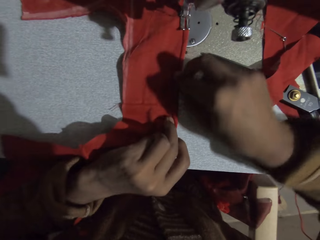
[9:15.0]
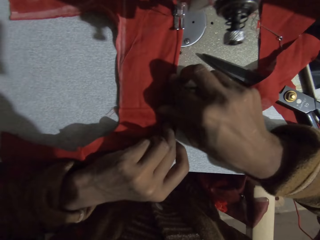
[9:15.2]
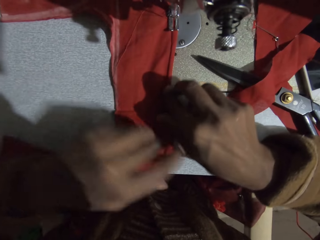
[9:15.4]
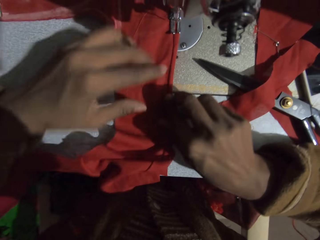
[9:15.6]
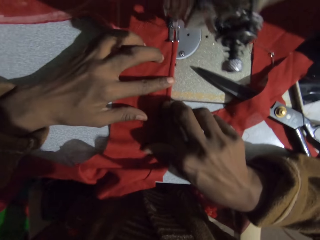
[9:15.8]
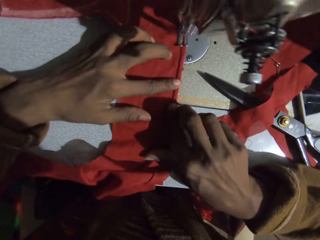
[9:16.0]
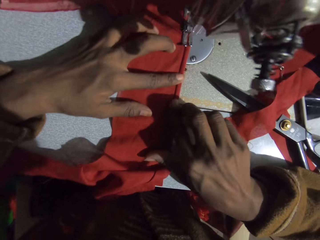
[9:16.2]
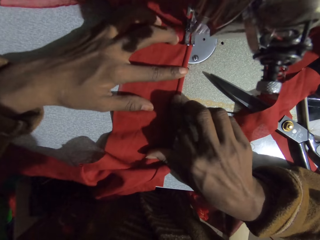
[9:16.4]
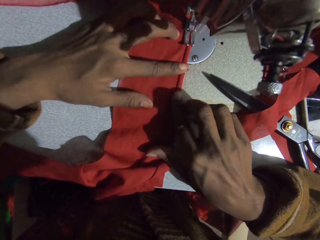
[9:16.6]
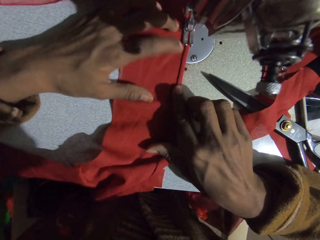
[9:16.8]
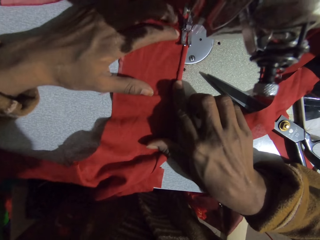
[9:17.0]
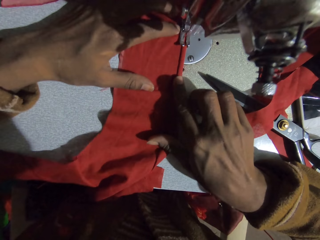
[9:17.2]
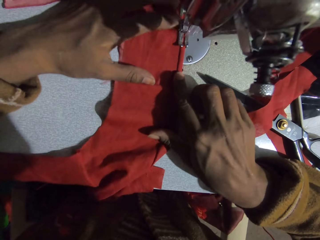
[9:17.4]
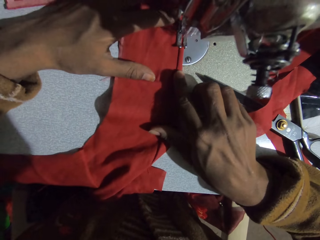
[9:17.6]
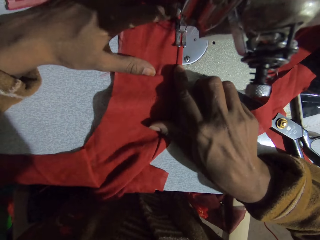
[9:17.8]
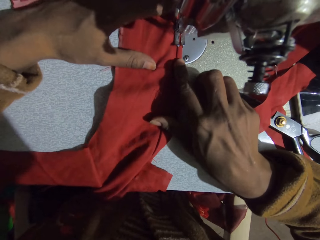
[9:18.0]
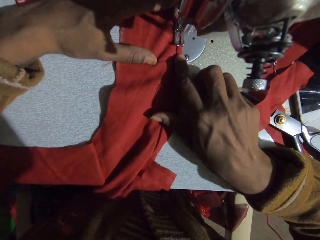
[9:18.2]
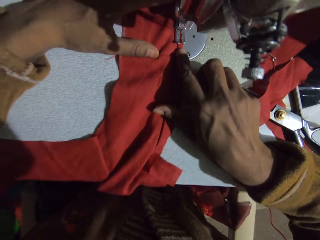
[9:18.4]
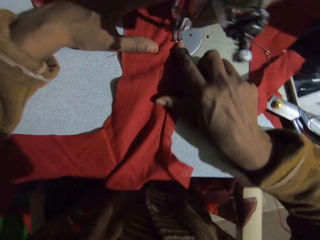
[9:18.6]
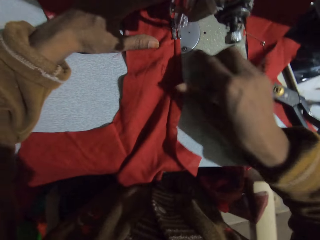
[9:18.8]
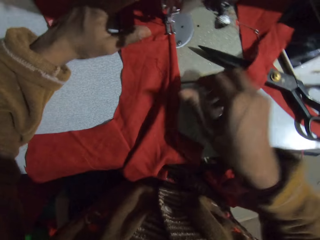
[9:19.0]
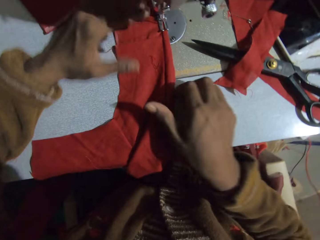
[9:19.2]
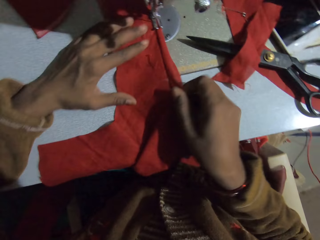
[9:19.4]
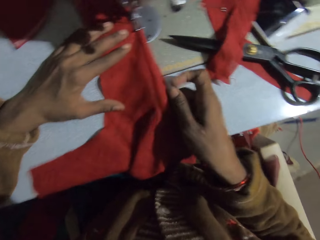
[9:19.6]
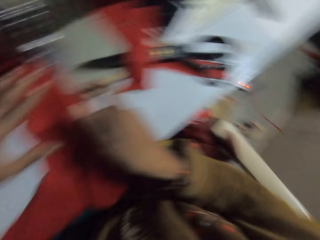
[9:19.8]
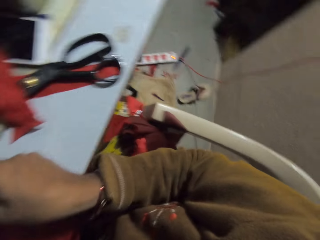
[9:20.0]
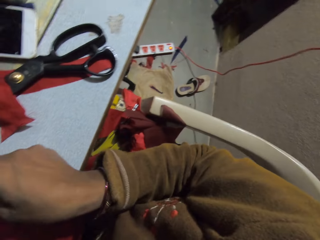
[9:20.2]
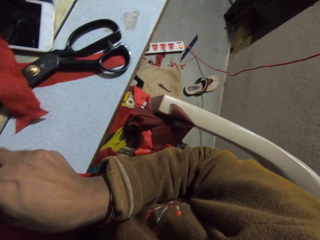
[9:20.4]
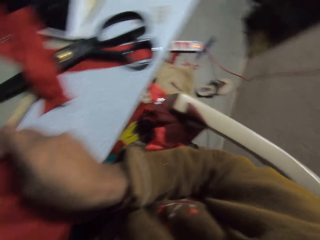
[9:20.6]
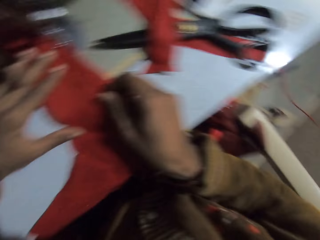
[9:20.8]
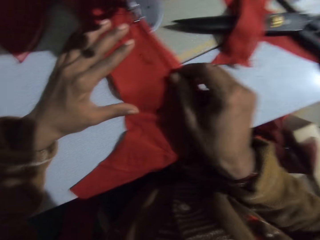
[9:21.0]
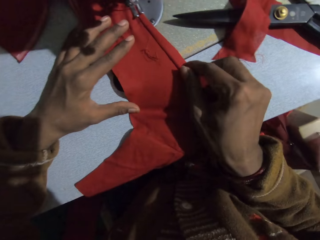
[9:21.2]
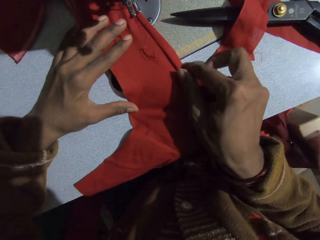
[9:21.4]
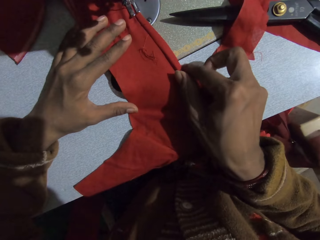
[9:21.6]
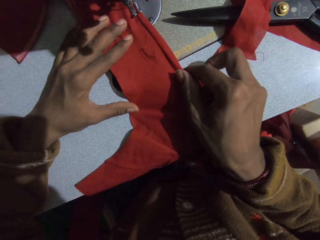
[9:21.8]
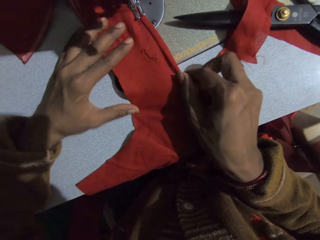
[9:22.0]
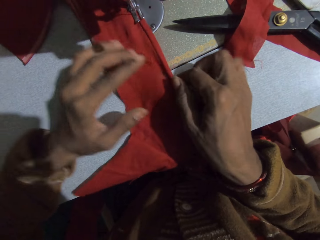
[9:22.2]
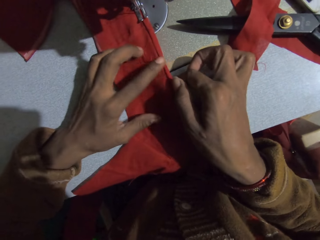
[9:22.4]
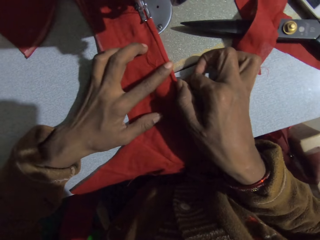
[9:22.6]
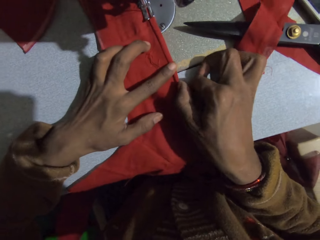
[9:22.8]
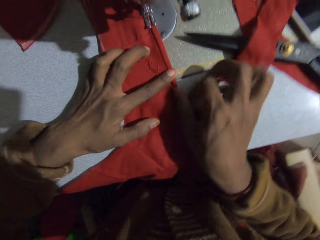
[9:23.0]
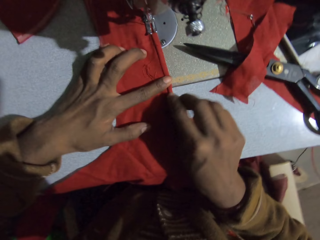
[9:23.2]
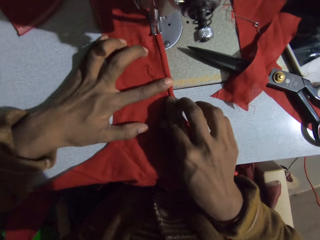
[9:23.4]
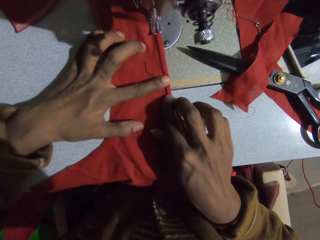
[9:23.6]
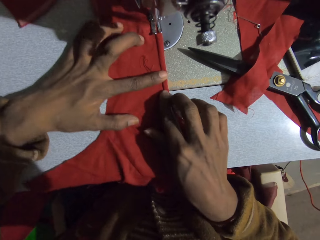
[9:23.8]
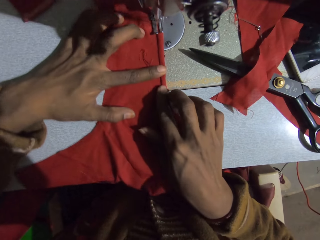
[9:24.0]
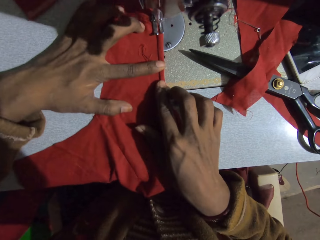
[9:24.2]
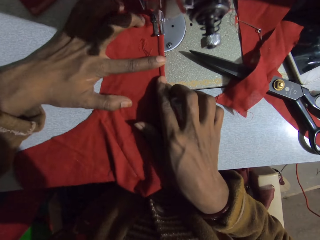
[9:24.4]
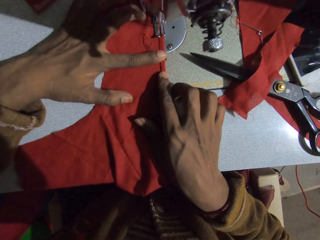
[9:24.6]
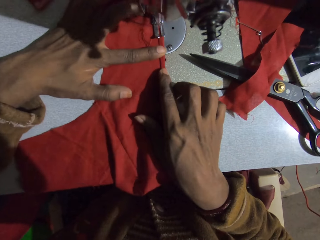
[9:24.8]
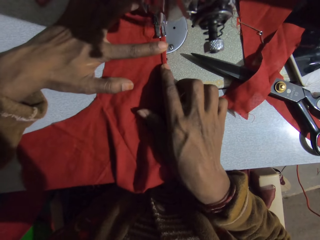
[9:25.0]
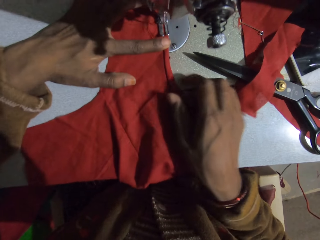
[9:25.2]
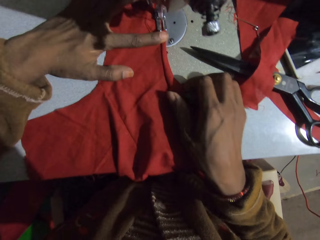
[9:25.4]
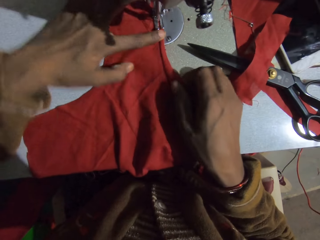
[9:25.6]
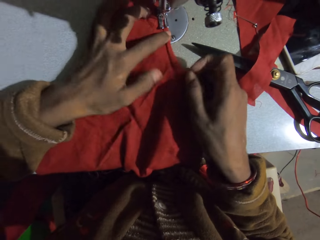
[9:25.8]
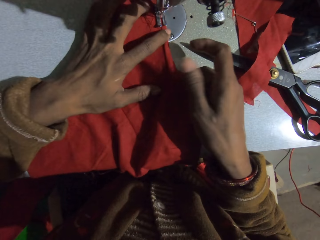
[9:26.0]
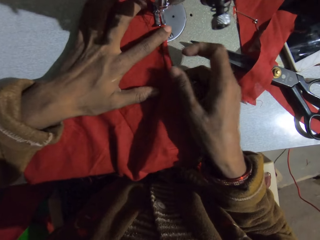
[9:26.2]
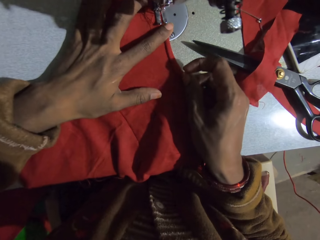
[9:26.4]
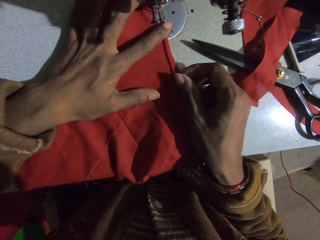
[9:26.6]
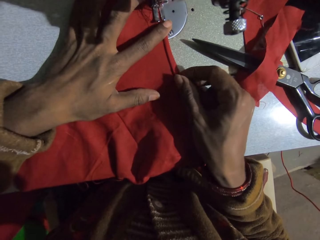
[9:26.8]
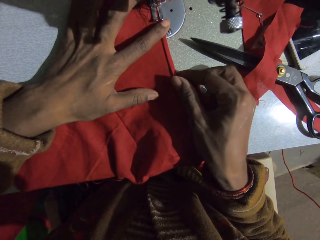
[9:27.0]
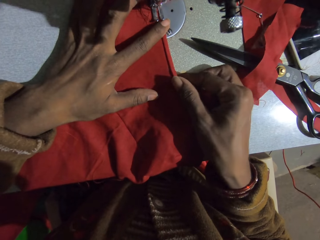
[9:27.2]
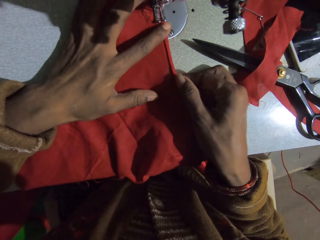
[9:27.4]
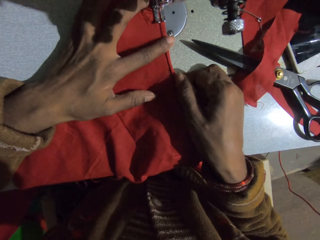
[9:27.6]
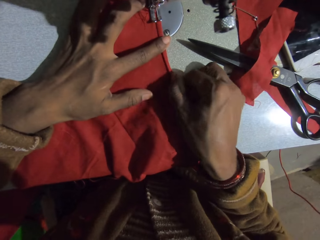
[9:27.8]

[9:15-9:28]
The camera wearer positions the fabric on the sewing machine. They sew the cloth with the sewing machine. They adjust the cloth on the sewing machine. They look around. They position the fabric on the sewing machine. They sew the cloth with the sewing machine.

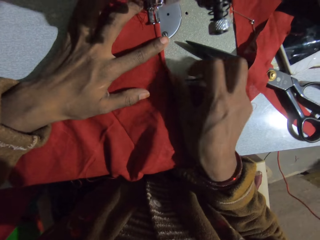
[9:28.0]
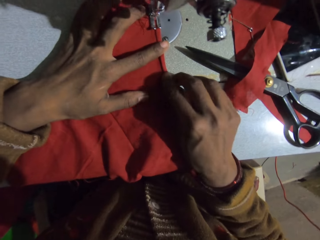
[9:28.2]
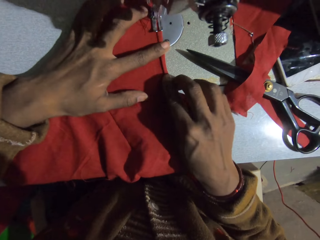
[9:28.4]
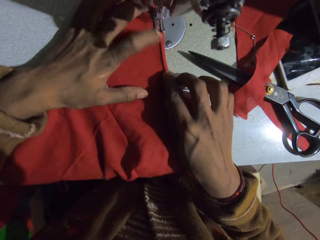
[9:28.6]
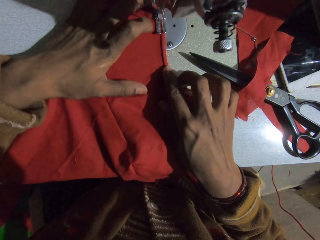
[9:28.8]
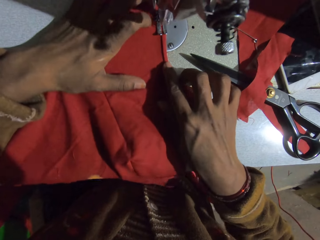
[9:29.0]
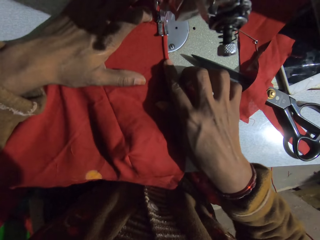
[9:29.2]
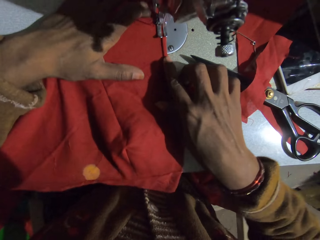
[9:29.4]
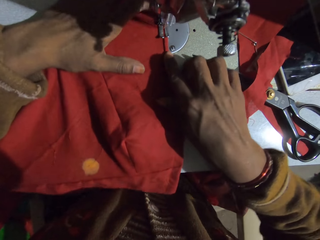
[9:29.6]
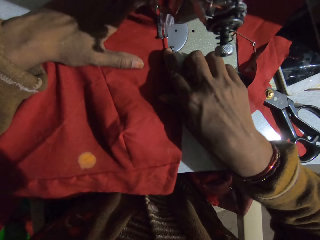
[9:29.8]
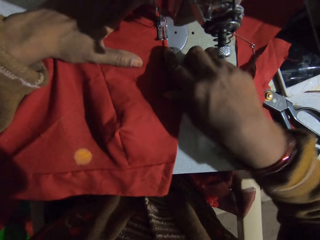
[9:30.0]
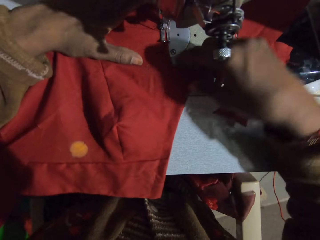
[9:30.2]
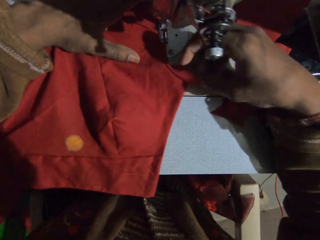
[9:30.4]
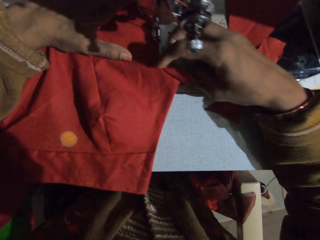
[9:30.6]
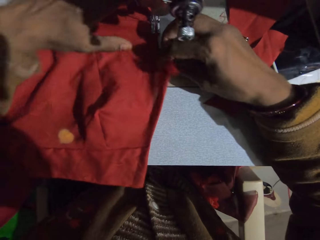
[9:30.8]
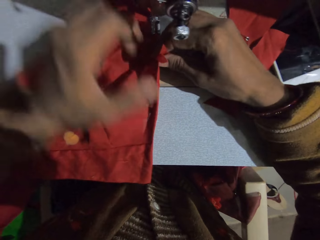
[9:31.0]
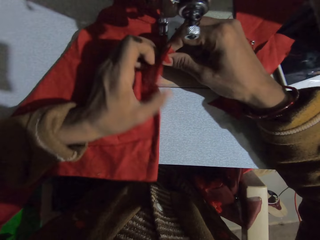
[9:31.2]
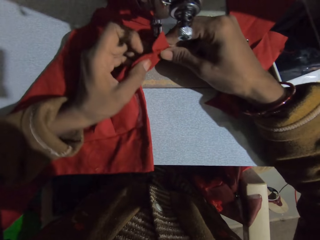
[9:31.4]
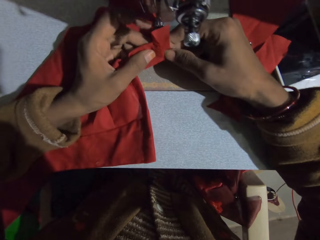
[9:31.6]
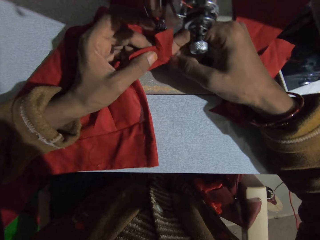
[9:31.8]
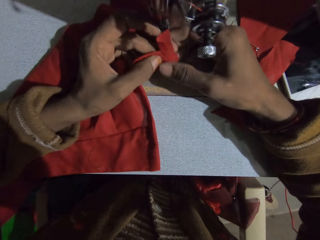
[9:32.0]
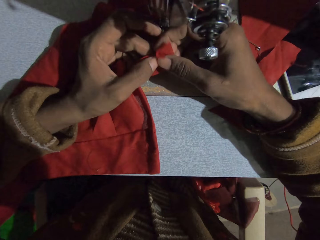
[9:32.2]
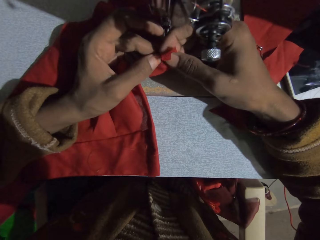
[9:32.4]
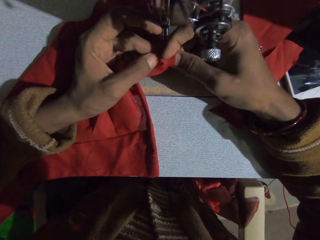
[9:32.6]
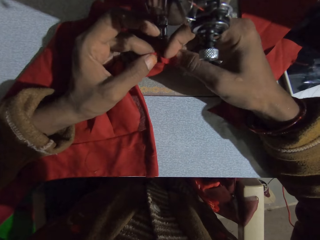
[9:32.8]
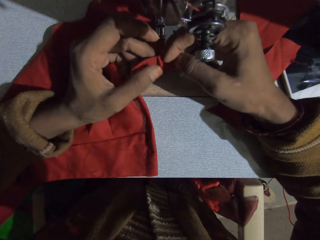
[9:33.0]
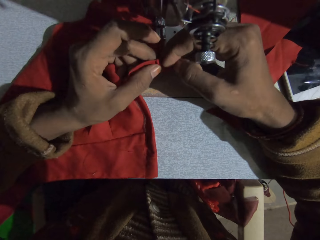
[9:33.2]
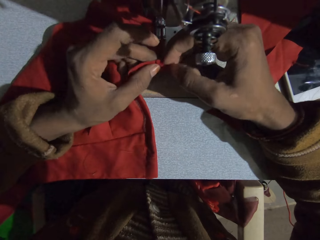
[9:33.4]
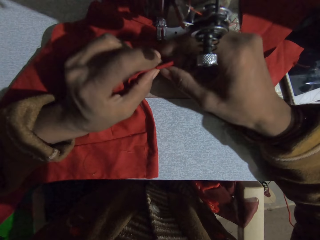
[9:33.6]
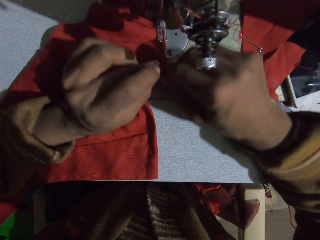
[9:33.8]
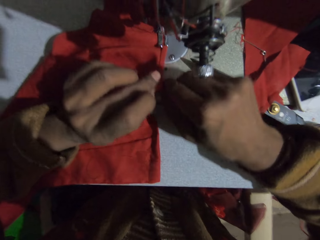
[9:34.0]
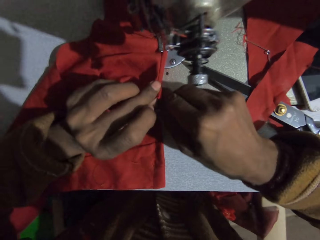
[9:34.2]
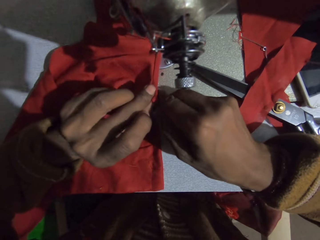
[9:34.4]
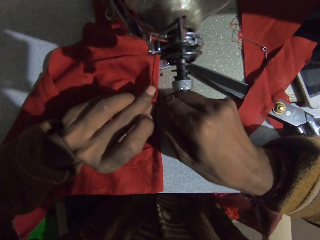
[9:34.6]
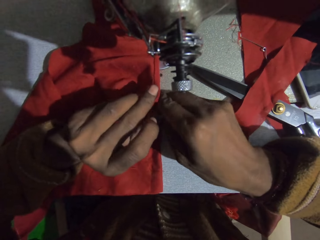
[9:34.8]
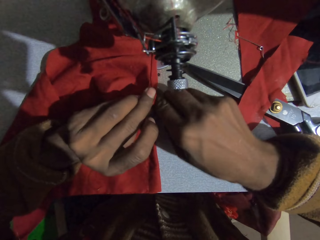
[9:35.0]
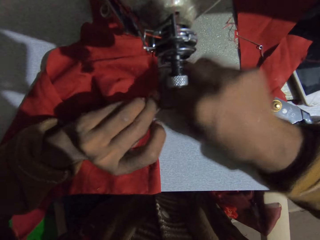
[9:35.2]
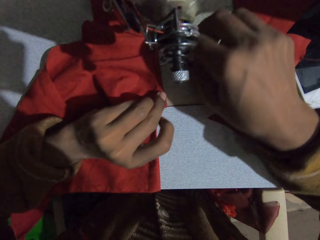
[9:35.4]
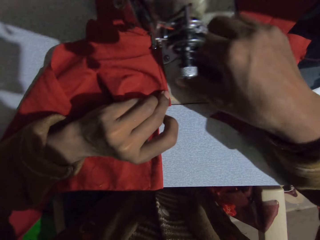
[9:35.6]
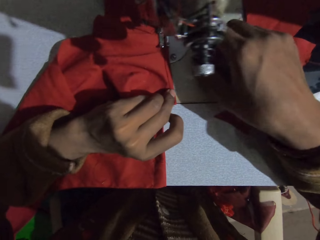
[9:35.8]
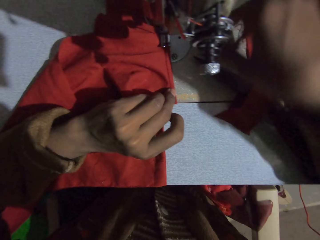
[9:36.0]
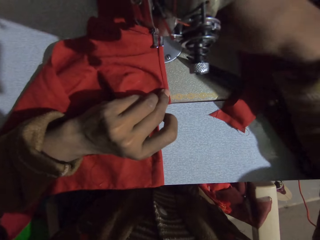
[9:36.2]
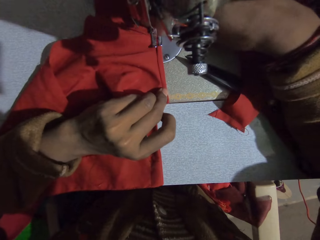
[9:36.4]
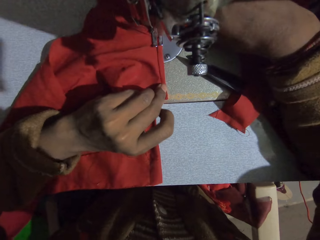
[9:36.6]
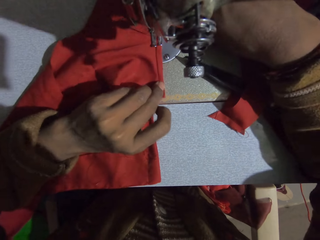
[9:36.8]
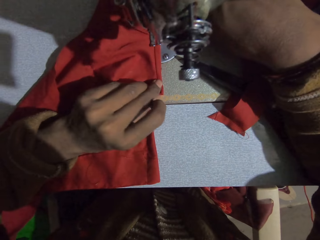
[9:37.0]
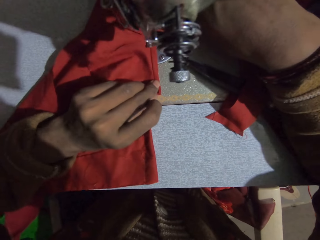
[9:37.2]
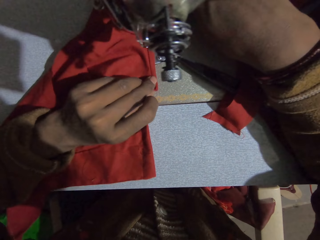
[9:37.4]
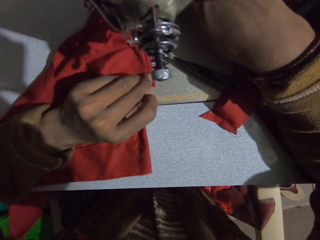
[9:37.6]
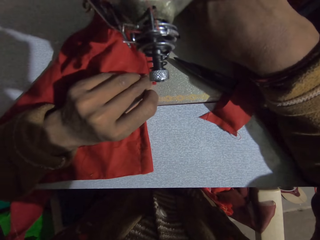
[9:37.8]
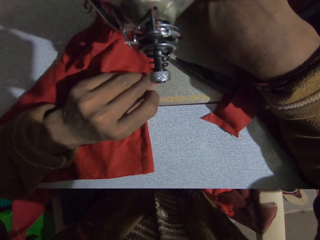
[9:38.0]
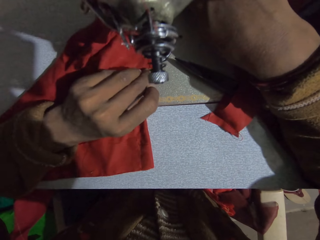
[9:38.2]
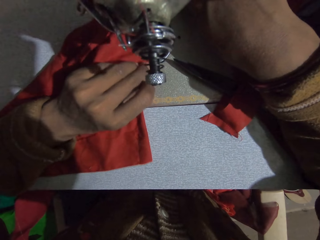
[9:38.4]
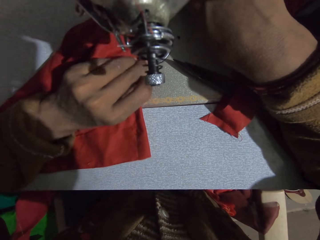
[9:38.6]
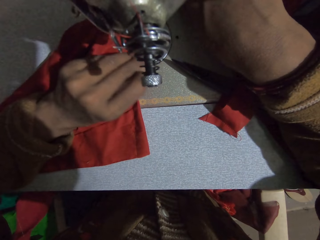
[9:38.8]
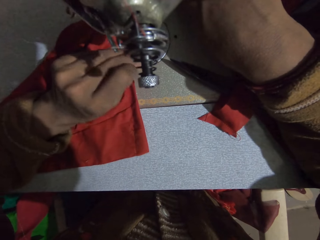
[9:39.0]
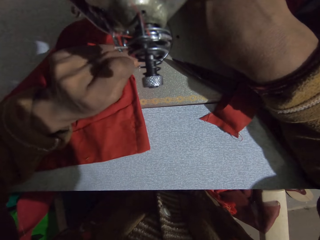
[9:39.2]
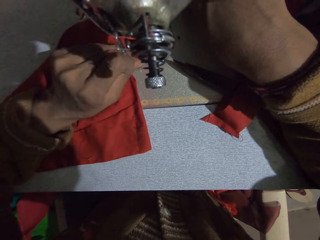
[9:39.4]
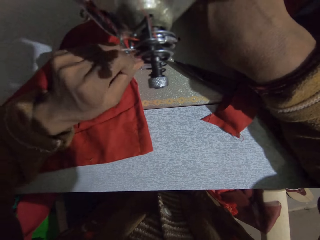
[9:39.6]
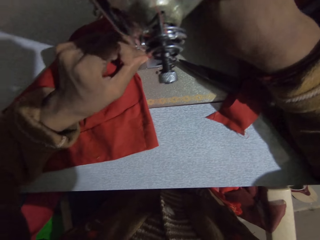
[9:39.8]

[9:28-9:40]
The camera wearer adjusts a cloth on the sewing machine. They fold the fabric. They sew the cloth with the sewing machine.
